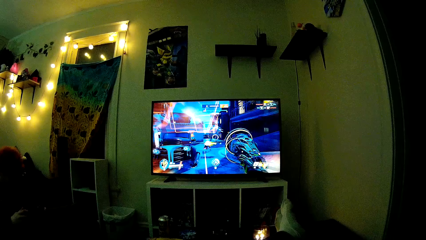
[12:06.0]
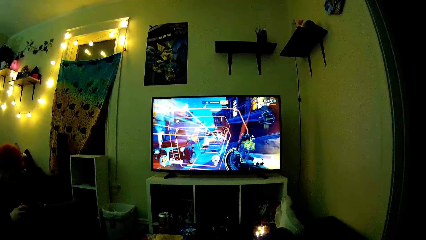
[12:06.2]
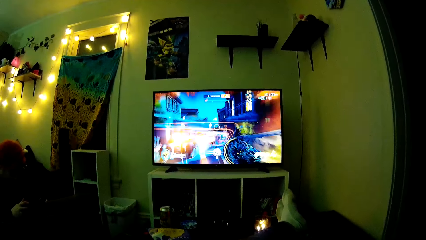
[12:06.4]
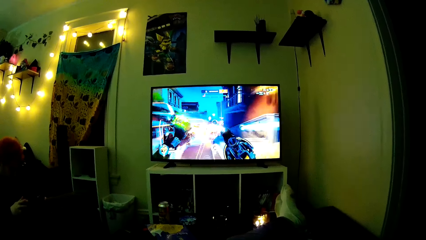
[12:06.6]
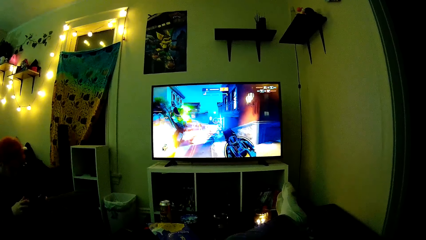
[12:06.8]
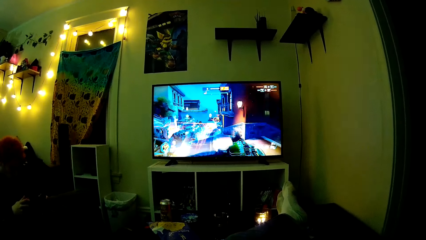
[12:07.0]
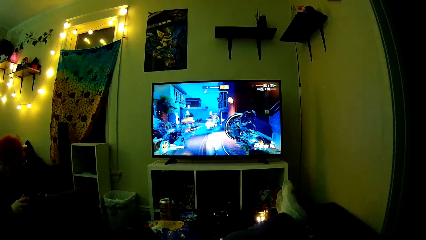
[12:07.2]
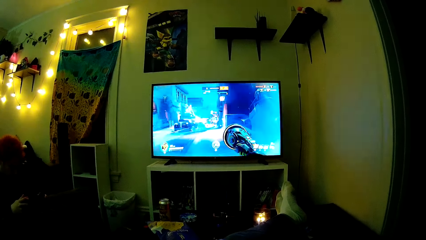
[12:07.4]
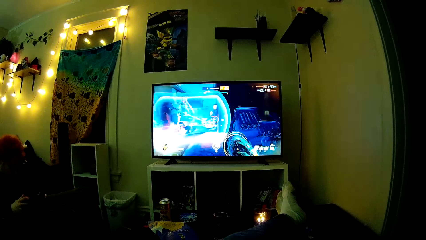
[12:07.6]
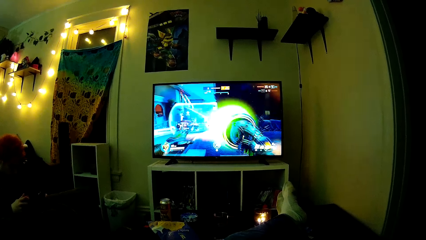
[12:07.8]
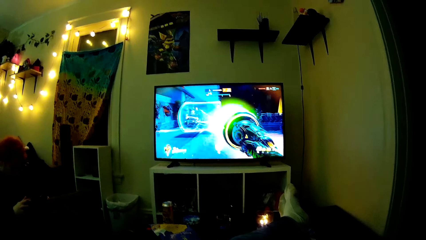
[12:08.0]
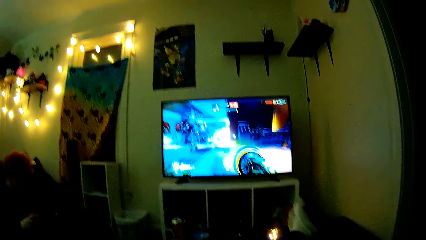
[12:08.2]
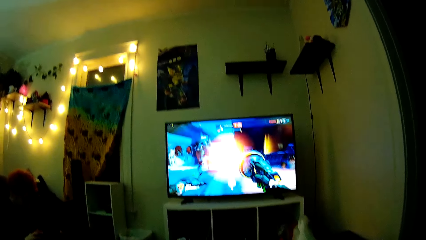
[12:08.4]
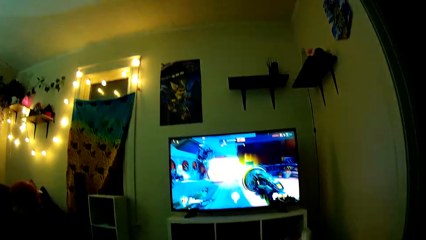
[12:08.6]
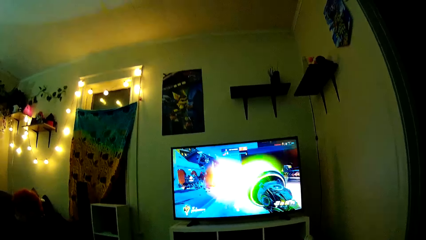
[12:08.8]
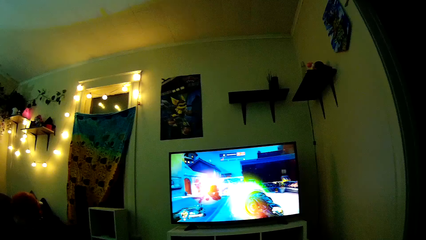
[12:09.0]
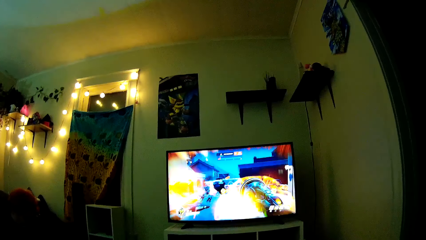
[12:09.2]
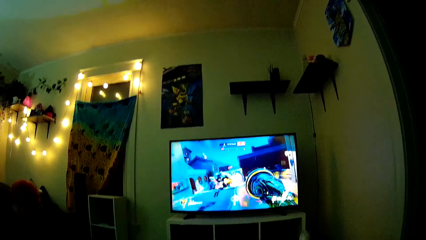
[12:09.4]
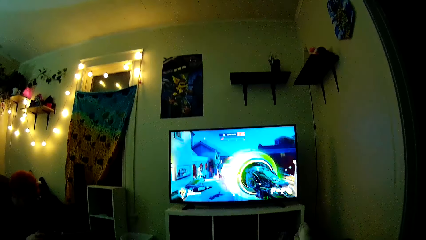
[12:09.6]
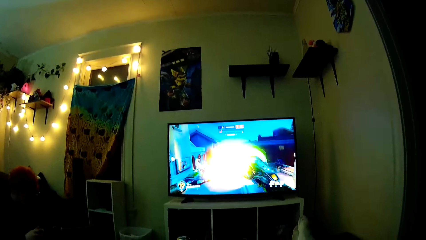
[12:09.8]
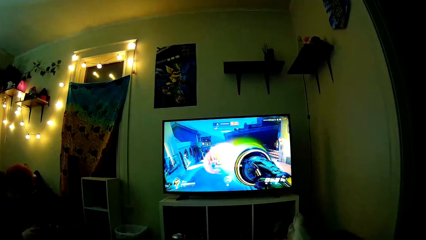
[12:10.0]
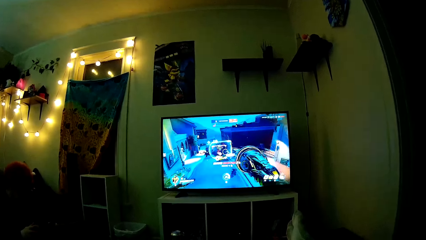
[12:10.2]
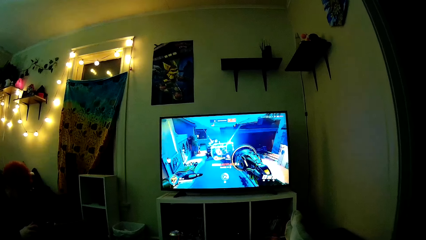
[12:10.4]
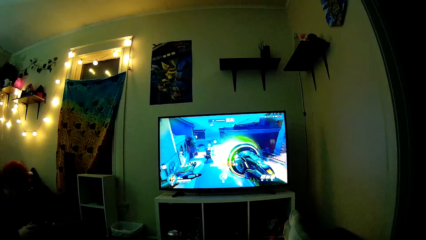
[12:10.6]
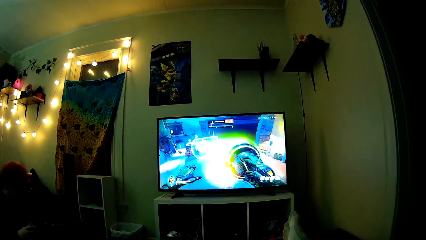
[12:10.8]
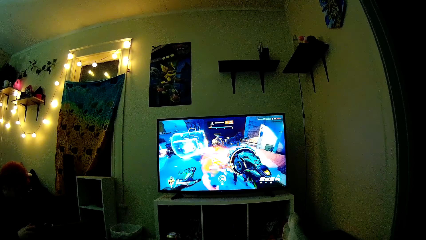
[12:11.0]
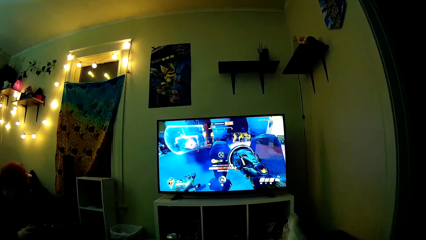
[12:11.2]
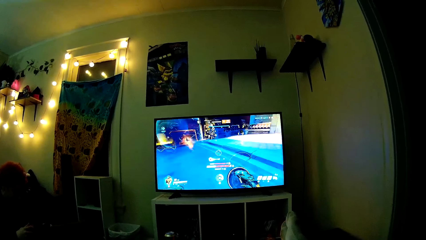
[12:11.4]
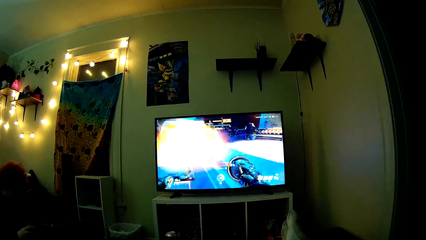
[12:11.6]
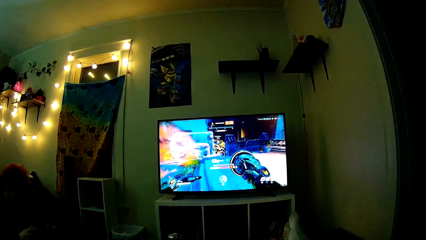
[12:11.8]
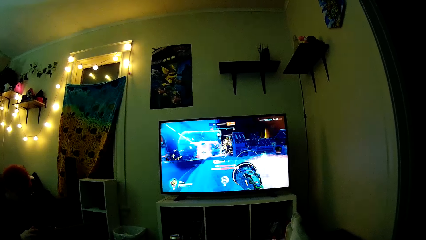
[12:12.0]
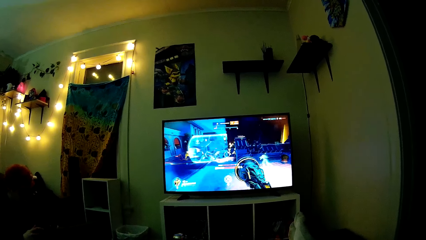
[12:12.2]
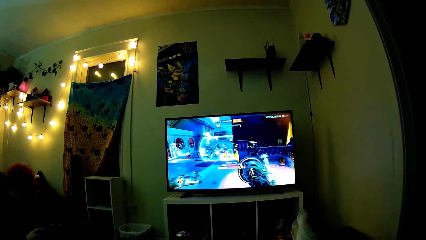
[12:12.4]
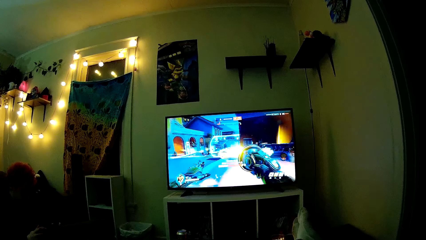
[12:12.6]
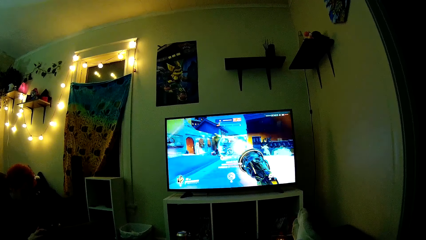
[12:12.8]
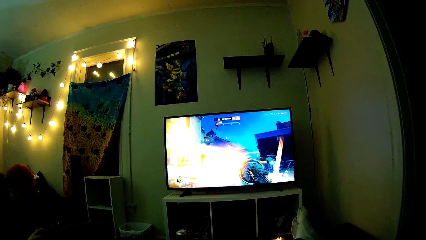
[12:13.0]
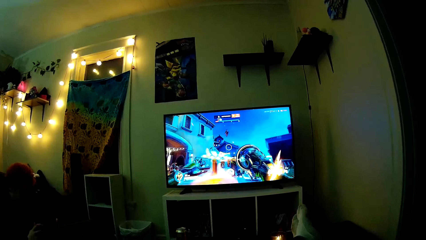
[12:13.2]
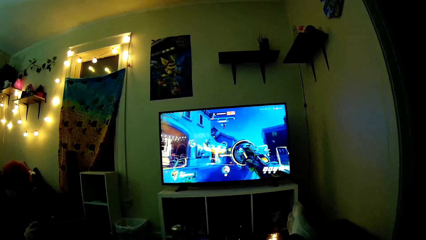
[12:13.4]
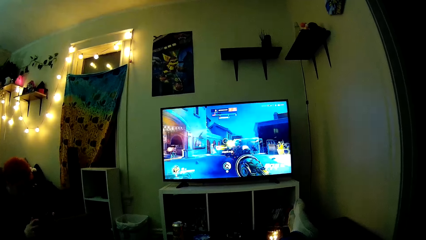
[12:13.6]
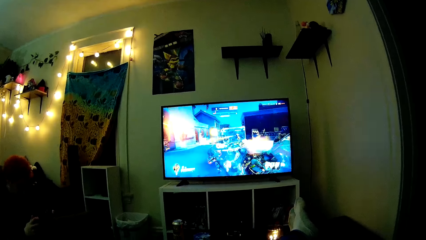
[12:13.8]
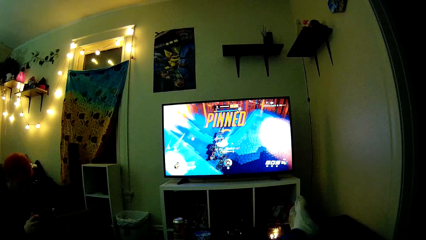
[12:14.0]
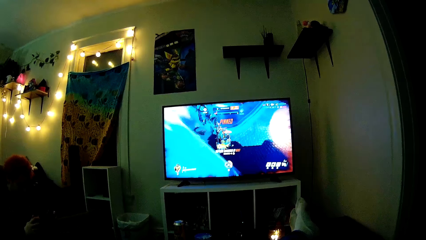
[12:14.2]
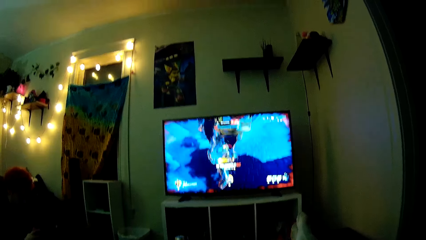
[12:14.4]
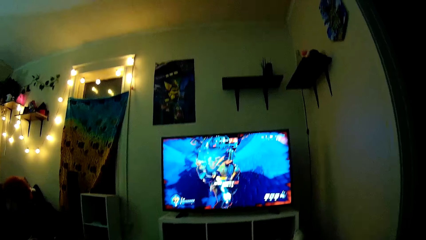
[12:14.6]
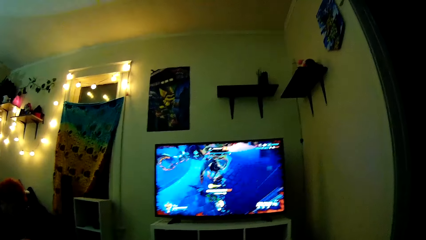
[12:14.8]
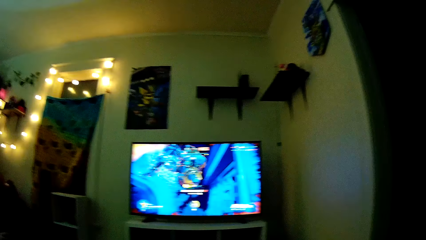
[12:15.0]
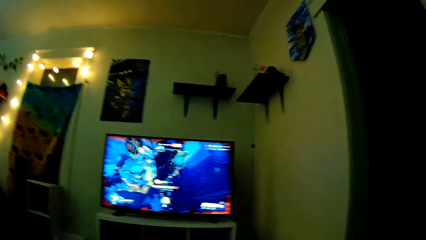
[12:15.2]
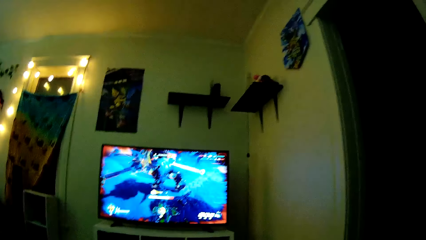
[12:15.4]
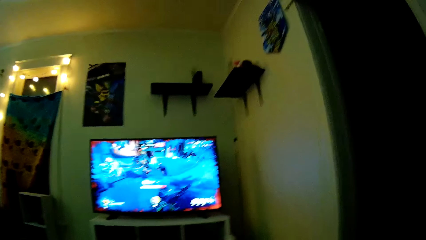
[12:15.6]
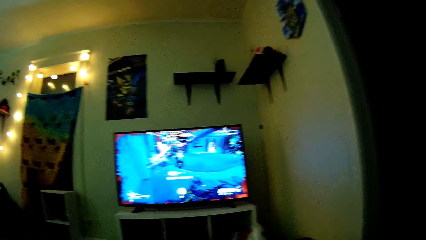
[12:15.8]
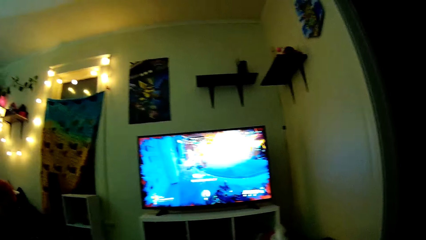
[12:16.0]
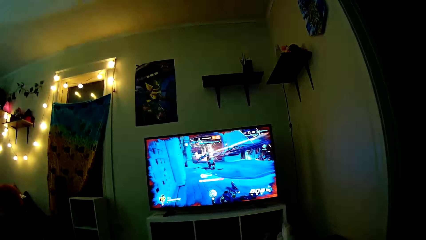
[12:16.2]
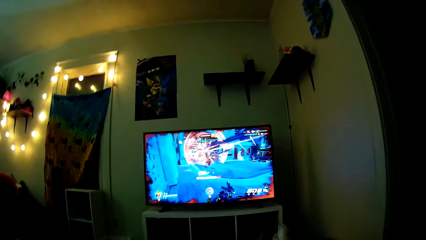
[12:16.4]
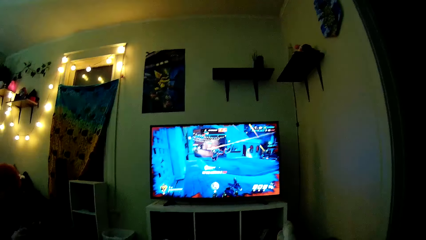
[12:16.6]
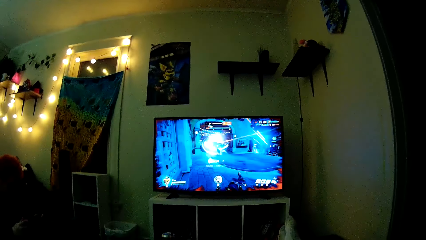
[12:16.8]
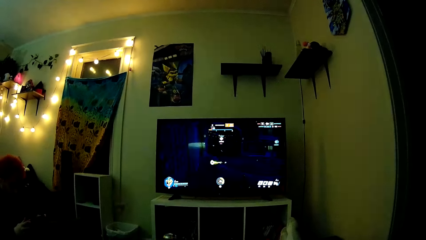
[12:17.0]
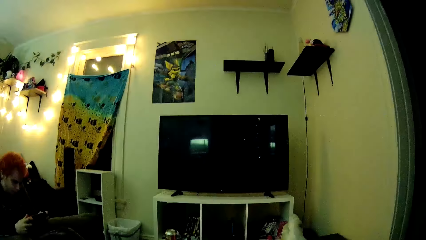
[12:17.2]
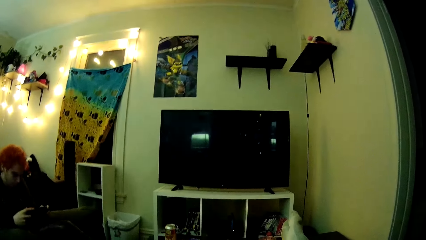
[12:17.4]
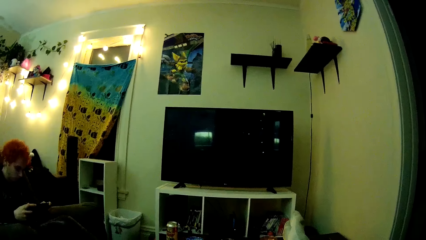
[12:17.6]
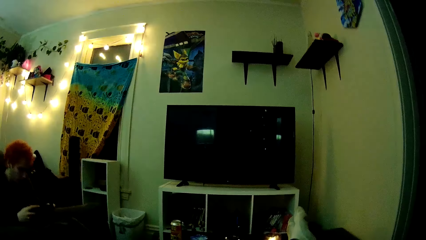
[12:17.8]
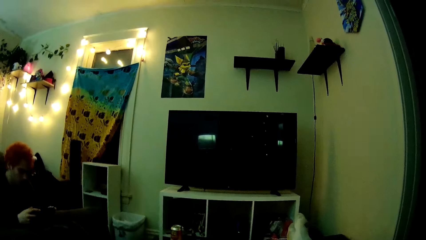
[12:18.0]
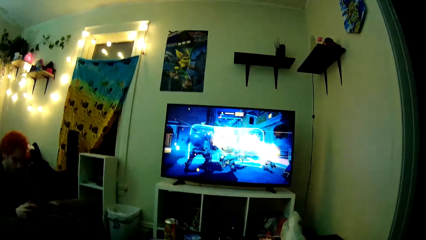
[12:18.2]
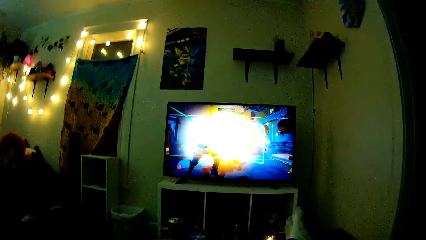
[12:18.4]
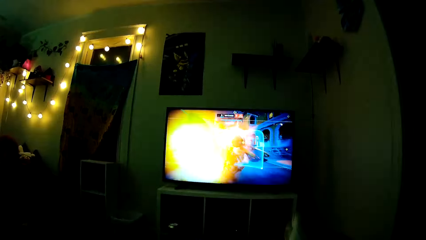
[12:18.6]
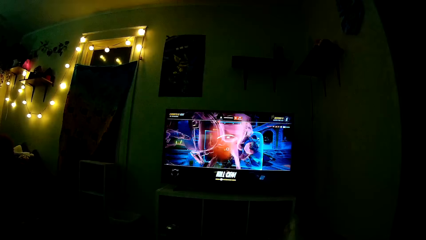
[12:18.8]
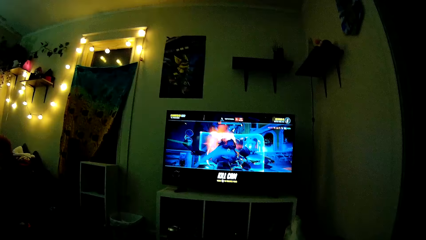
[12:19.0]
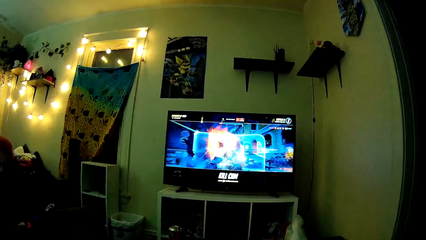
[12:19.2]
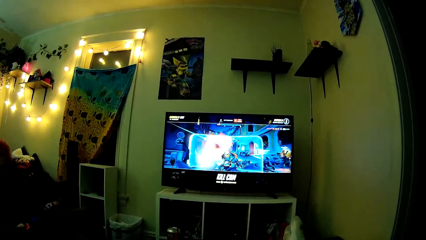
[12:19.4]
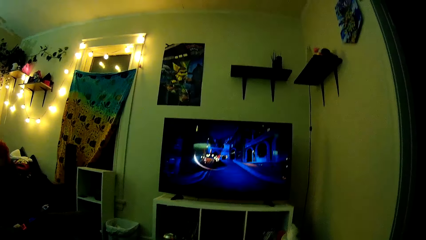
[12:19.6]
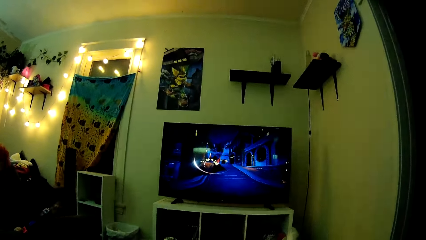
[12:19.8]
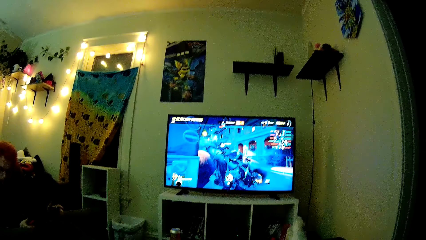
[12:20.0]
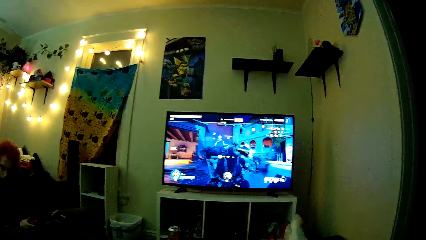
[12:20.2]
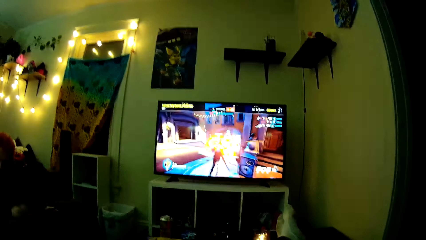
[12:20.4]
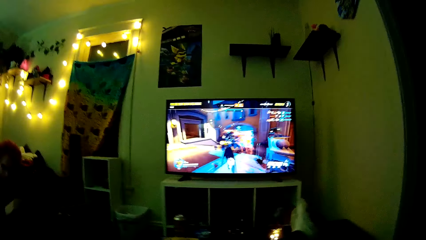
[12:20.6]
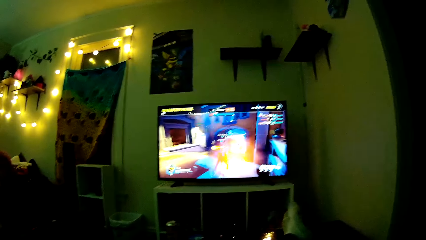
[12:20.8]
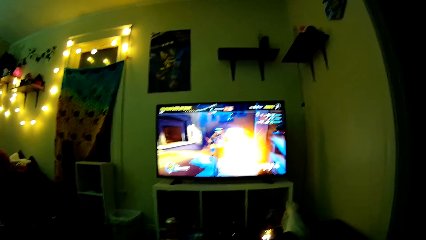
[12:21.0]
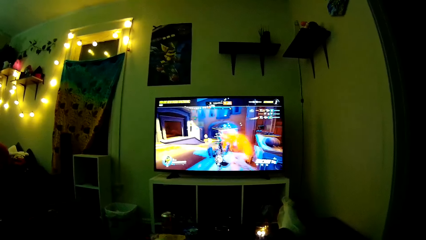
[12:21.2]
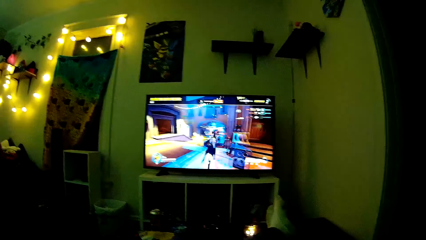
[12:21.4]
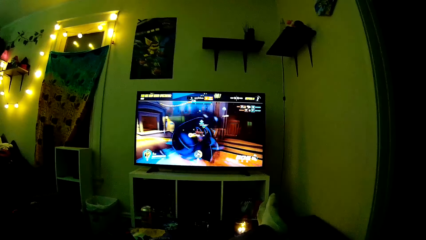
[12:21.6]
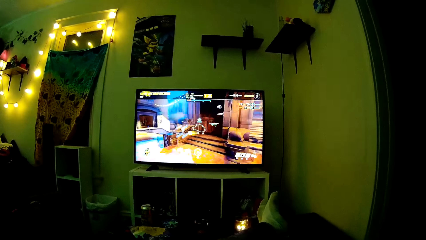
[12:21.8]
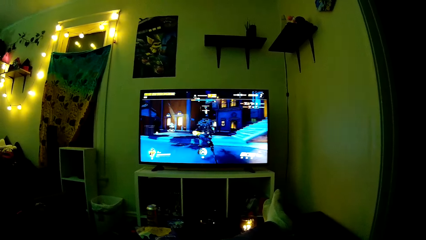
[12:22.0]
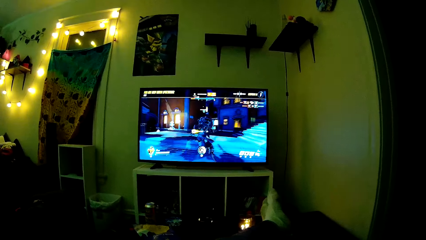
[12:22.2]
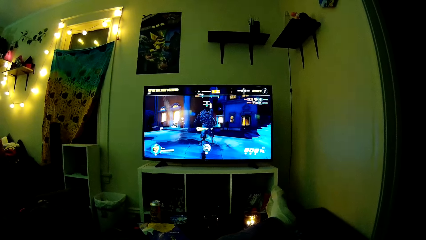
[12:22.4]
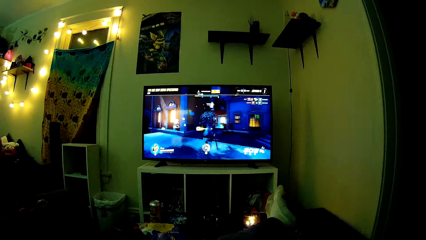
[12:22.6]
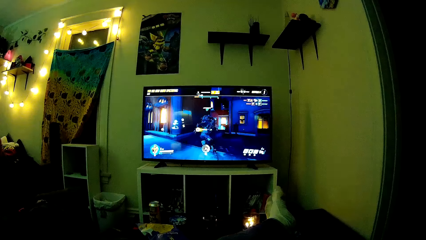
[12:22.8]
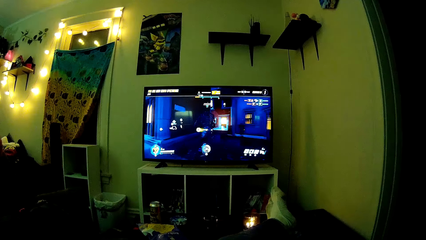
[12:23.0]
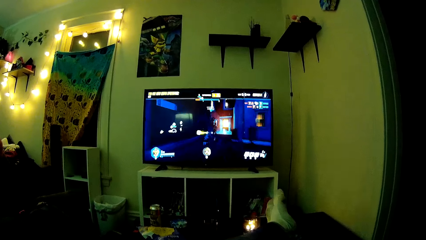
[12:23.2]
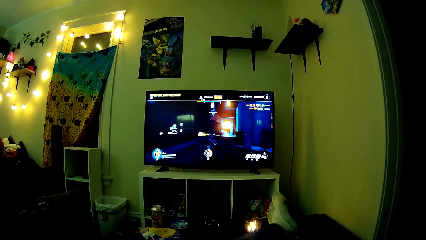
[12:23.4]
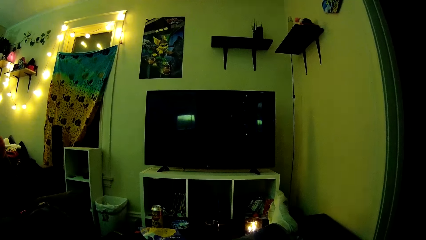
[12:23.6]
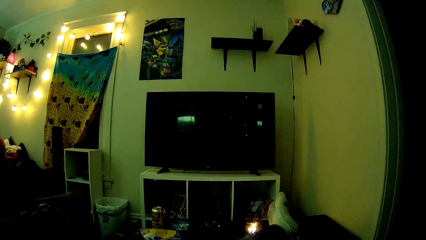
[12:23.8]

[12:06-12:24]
The camera wearer talks to a man. The man talks to the camera wearer.
